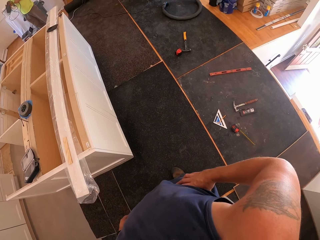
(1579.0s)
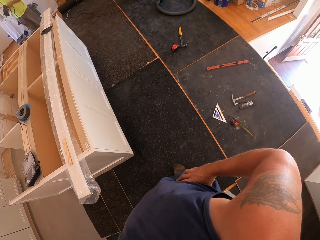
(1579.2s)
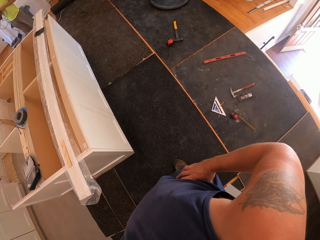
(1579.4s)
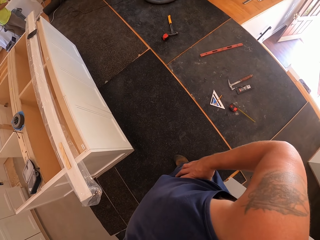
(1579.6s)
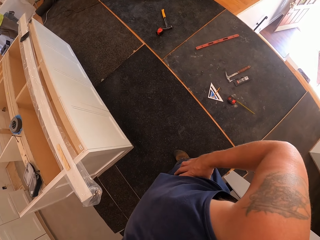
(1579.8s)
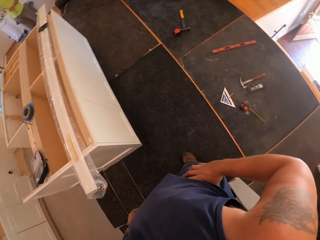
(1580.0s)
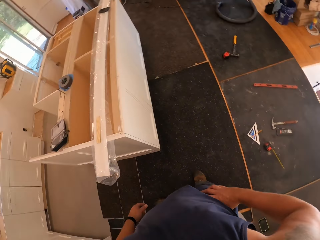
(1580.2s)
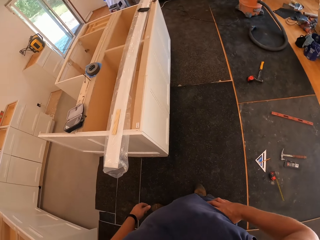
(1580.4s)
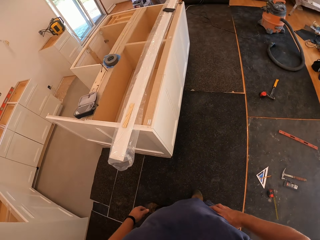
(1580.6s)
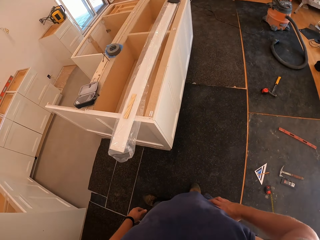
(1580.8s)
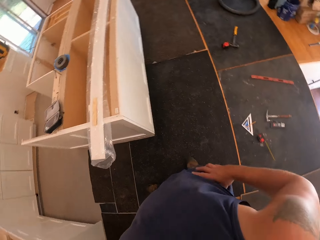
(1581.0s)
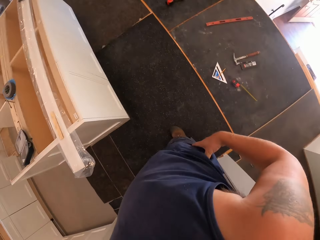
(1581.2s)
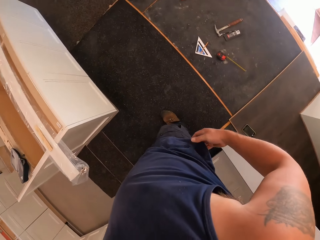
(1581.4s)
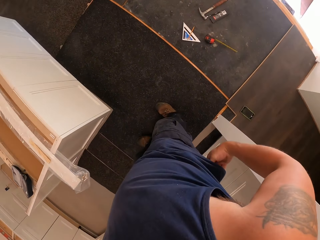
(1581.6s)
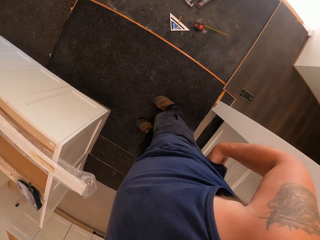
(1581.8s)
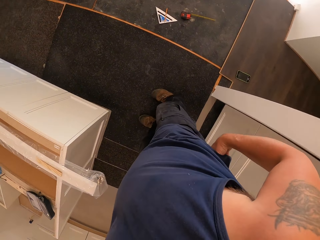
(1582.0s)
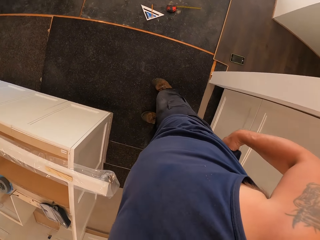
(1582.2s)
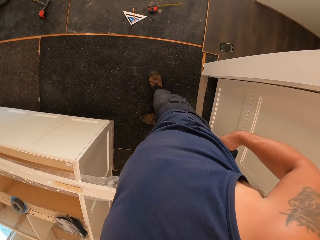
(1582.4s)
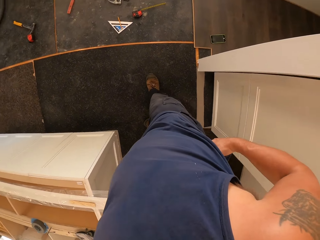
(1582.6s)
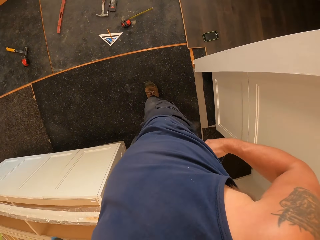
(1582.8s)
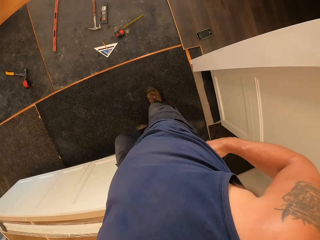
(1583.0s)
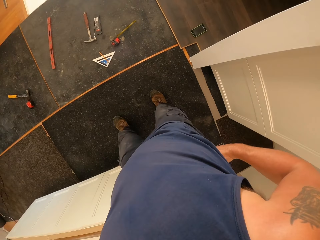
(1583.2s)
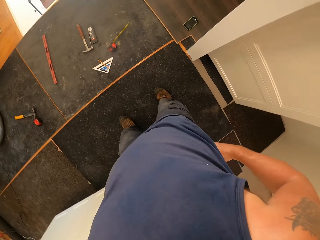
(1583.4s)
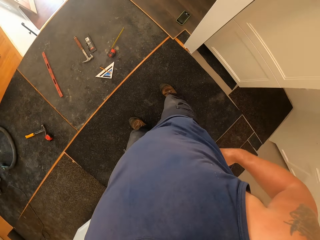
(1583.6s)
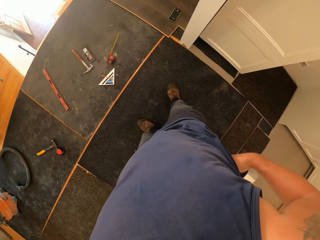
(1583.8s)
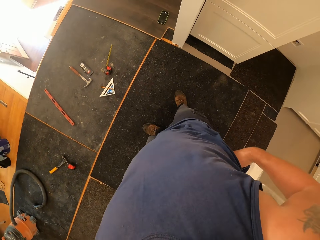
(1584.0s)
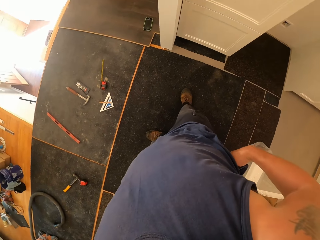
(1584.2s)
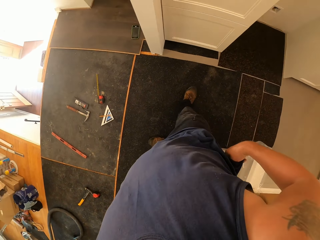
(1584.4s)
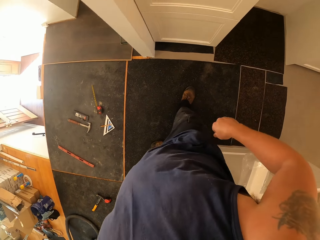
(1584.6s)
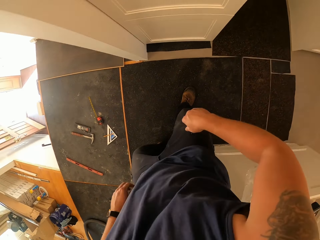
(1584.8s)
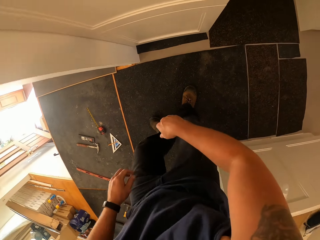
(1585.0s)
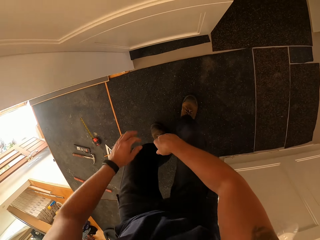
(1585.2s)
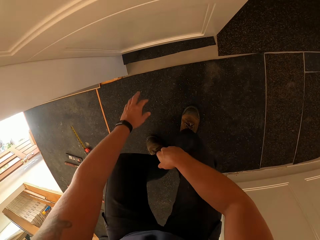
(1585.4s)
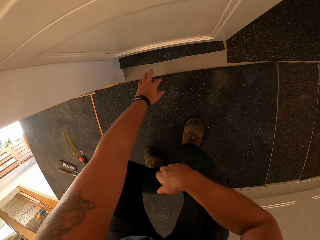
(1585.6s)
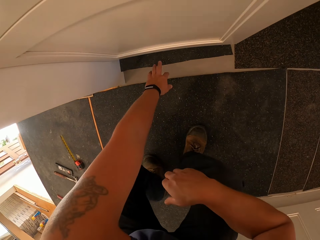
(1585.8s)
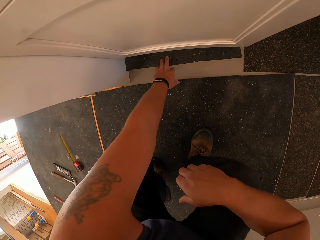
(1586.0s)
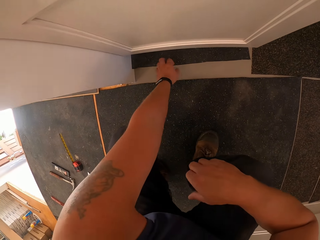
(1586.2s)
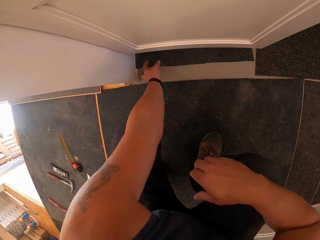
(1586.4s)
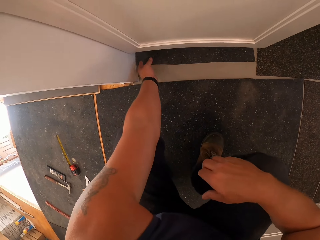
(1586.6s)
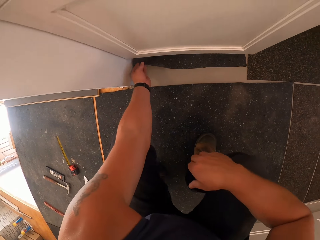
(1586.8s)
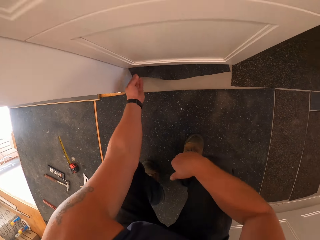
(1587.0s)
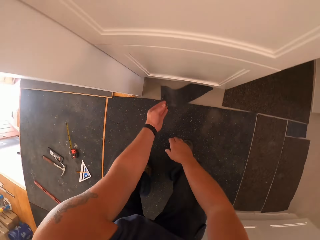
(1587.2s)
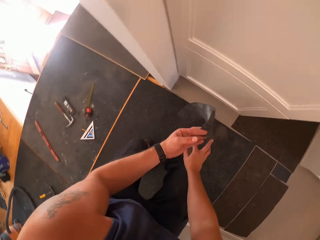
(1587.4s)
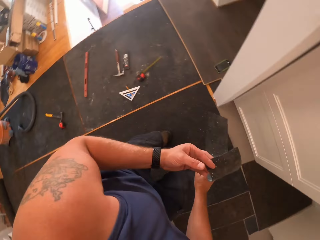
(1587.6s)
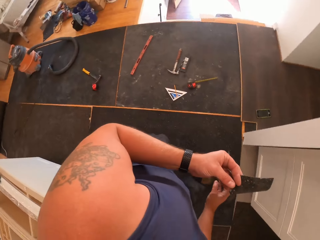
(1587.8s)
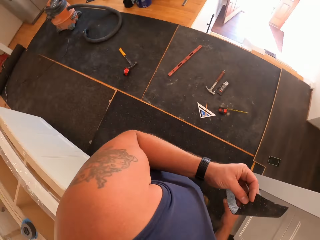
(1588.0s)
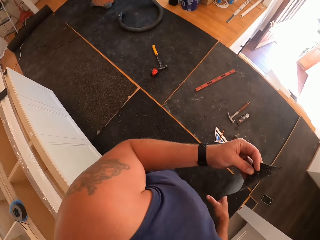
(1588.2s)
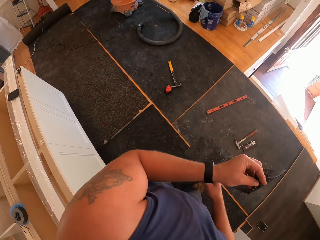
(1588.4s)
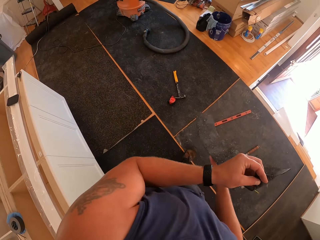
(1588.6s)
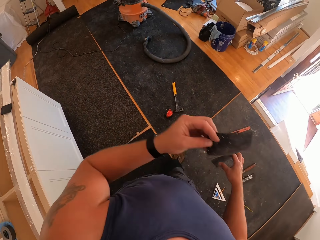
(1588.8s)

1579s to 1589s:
The camera wearer looks around the room. They pick up another floor cover or floor mat from the floor with the left hand.

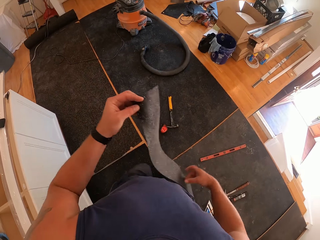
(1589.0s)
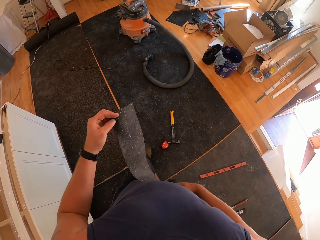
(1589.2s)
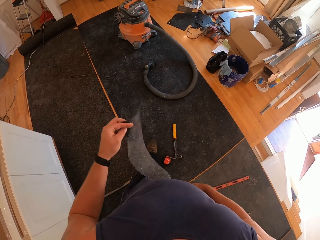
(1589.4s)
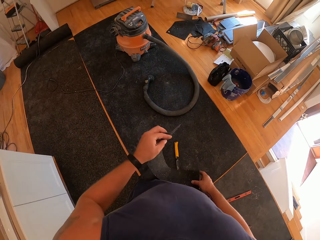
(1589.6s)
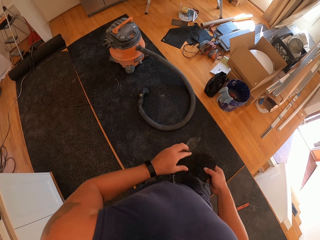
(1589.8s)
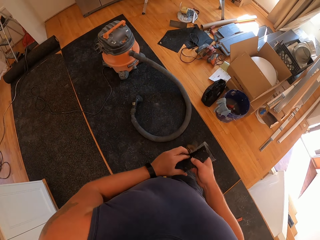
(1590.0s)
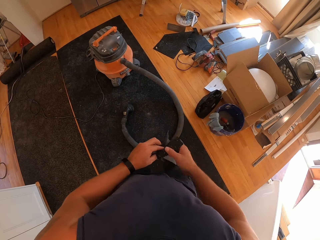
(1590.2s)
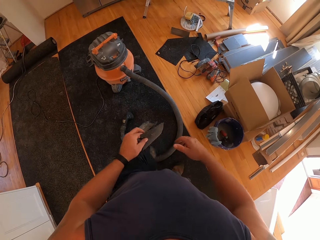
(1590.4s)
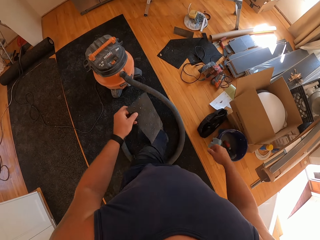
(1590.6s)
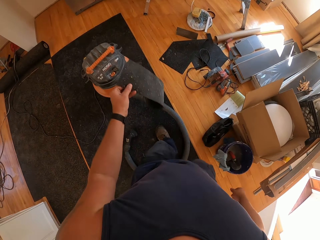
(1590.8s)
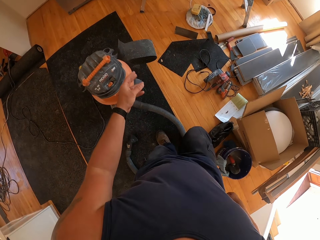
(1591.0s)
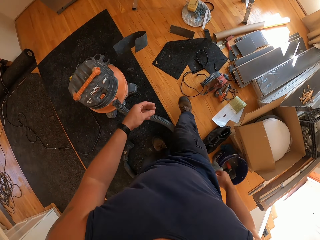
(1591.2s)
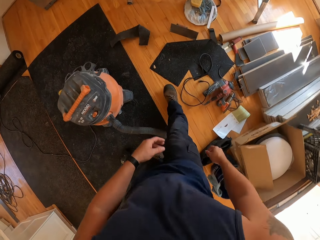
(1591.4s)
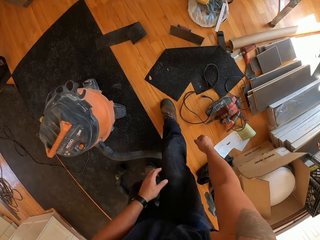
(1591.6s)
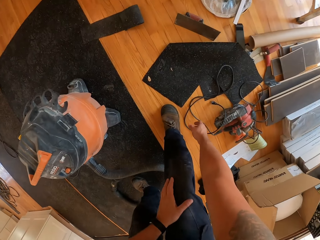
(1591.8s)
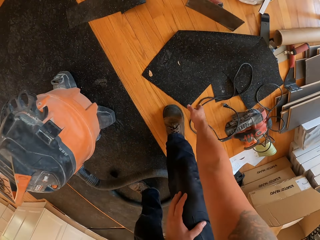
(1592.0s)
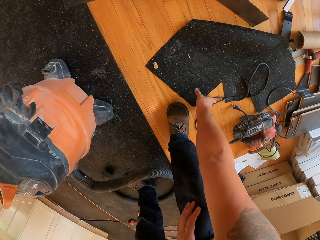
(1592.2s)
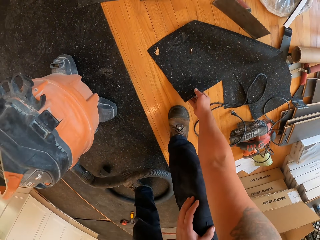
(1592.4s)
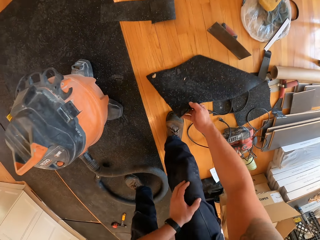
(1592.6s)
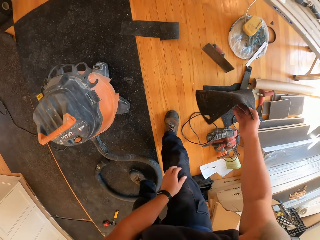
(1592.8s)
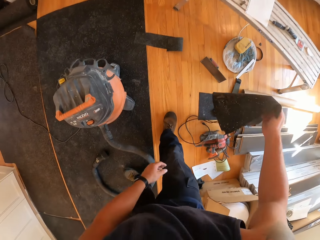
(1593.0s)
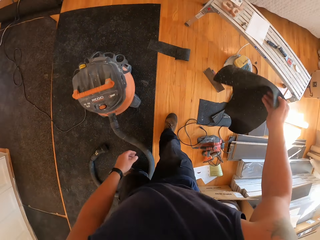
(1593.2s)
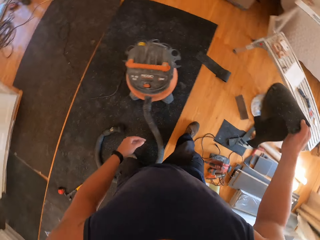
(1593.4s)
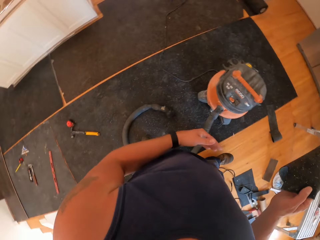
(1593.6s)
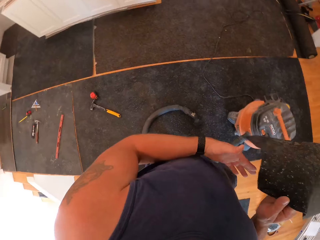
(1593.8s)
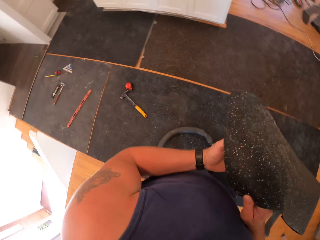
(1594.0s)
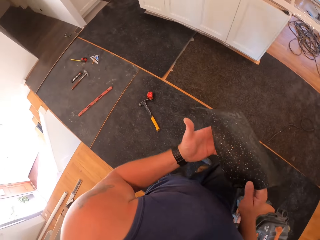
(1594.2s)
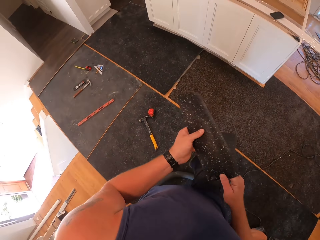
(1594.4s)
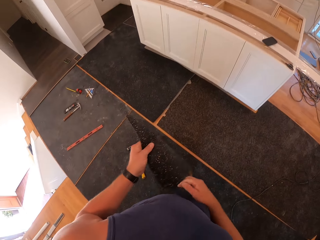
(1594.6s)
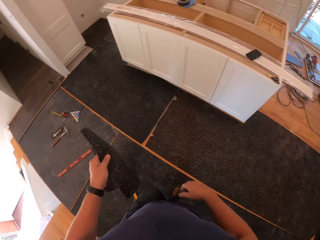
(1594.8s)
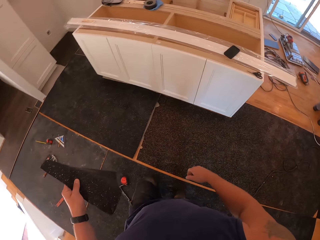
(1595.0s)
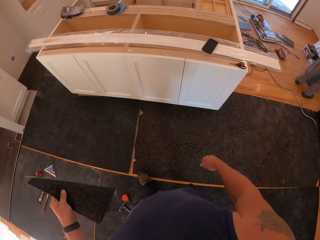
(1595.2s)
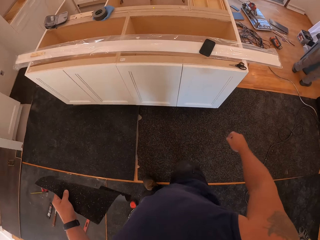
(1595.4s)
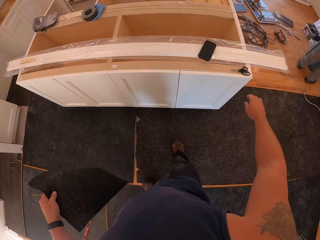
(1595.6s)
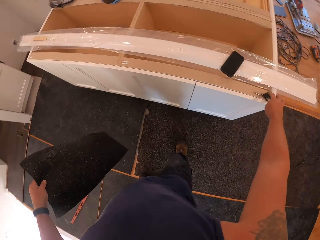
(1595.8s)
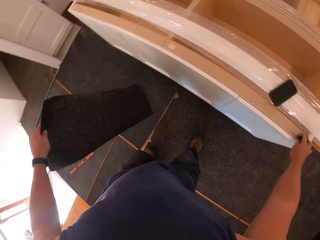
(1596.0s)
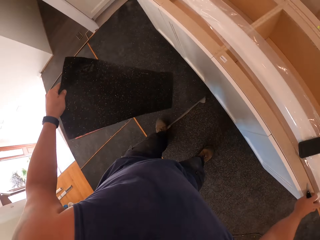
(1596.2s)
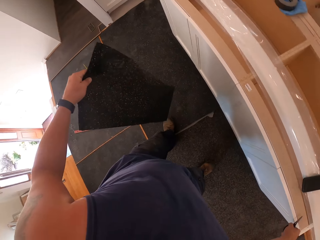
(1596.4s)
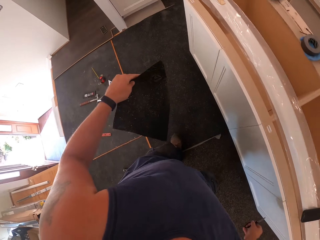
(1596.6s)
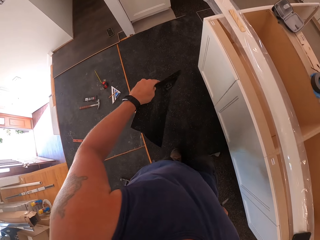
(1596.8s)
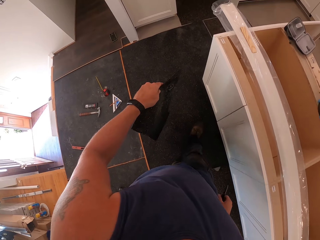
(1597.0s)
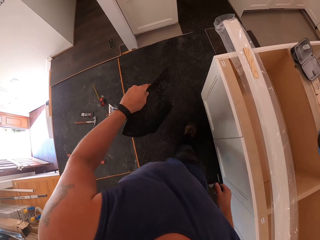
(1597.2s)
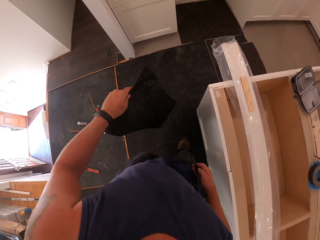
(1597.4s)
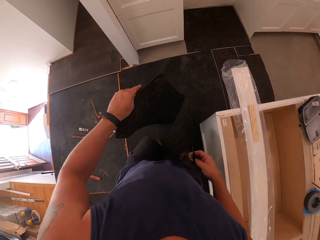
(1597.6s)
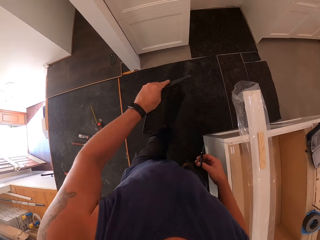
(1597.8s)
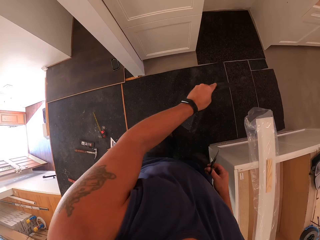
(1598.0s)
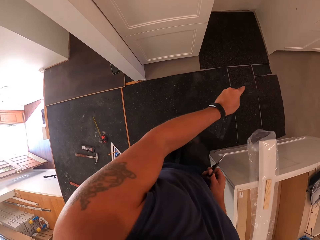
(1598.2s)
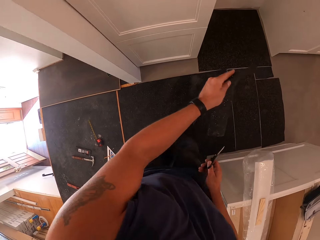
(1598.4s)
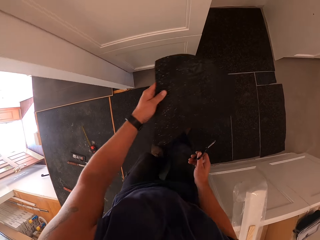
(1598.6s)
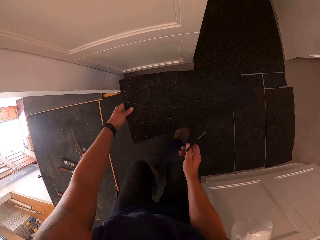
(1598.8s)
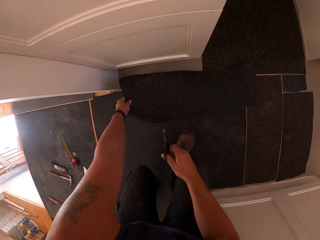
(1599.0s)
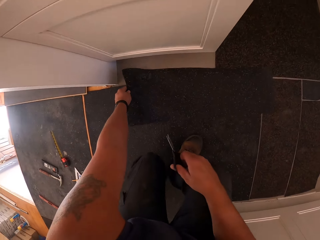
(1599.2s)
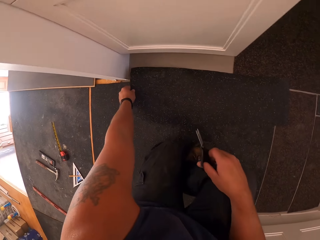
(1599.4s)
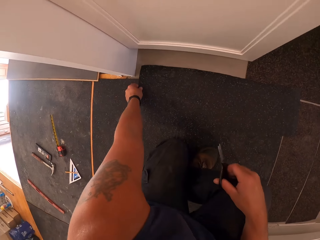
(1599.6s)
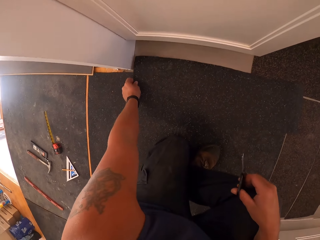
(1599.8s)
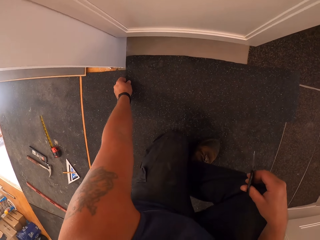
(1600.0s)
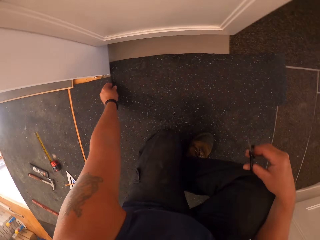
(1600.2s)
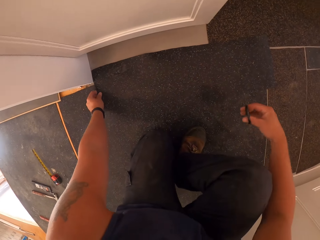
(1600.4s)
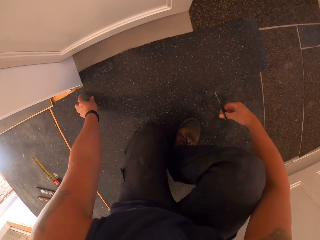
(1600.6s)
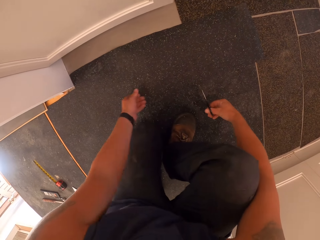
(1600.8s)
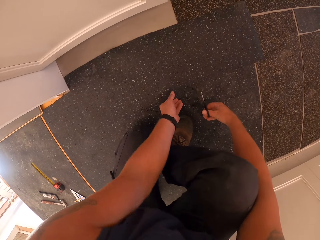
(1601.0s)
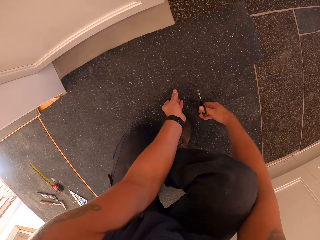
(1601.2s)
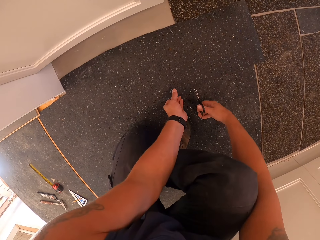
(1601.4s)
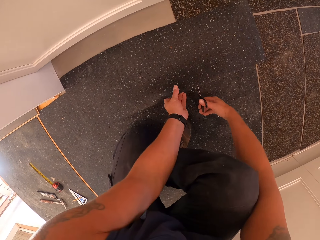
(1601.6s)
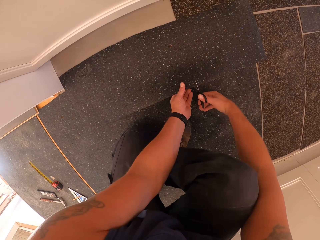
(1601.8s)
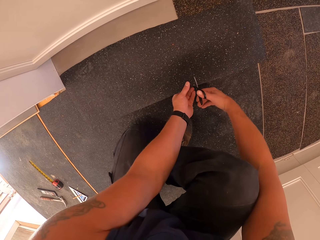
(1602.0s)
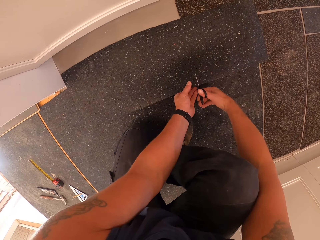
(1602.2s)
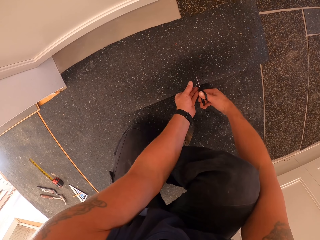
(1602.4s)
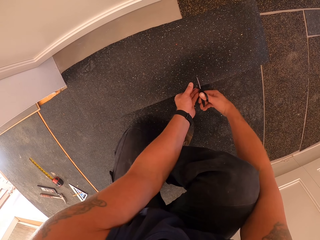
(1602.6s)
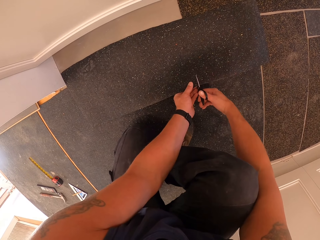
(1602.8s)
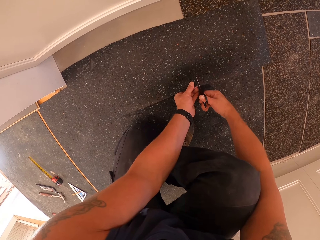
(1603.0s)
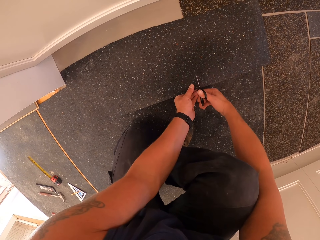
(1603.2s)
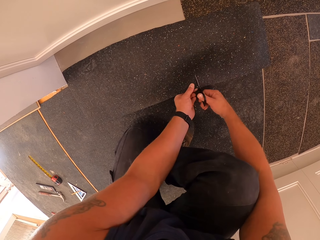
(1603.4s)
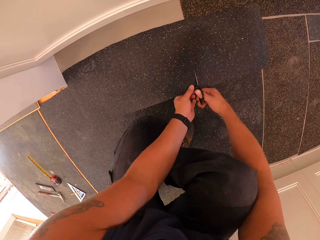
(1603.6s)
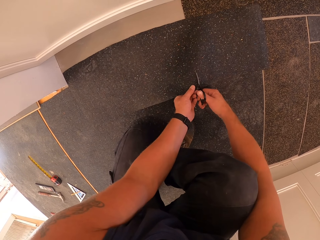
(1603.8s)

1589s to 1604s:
The camera wearer folds the floor cover. They throw the piece of floor cover into the trash can. They pick up another floor cover from the floor with the right hand. They pass the floor cover to the left hand. They pick up the scissors from the shelf with the right hand. They place the floor cover on the floor. They align the floor mat on the floor. They cut a piece of the floor cover with the scissors.
